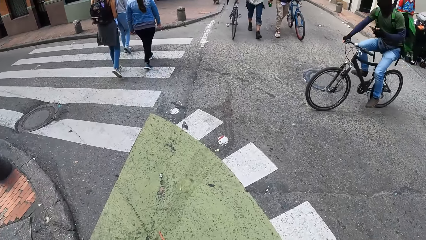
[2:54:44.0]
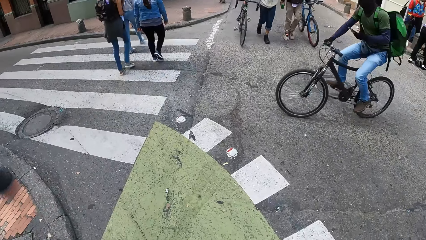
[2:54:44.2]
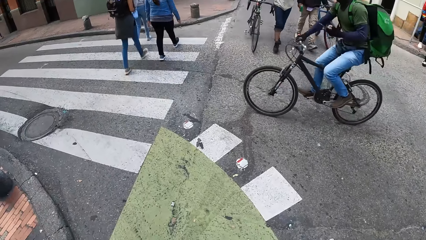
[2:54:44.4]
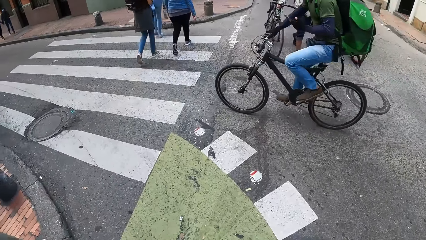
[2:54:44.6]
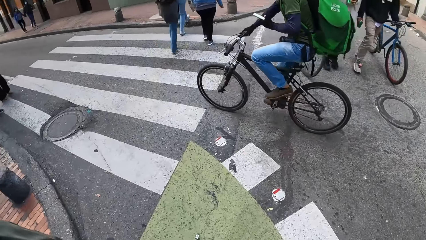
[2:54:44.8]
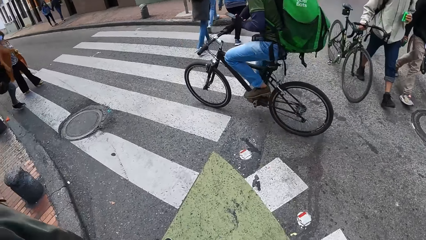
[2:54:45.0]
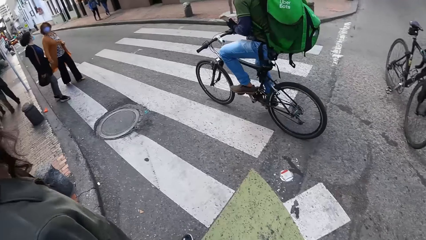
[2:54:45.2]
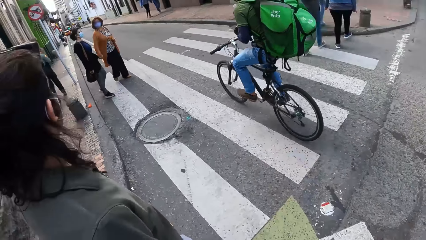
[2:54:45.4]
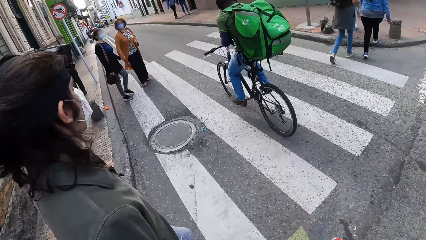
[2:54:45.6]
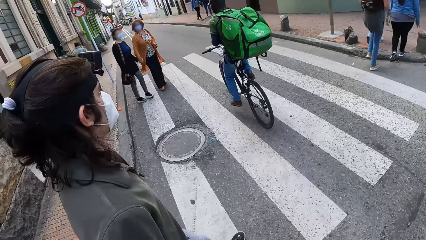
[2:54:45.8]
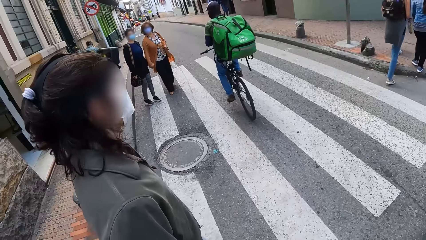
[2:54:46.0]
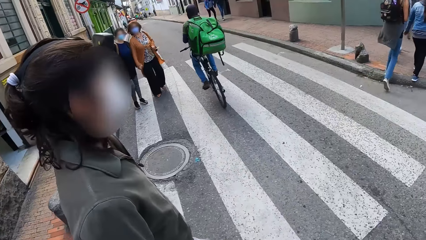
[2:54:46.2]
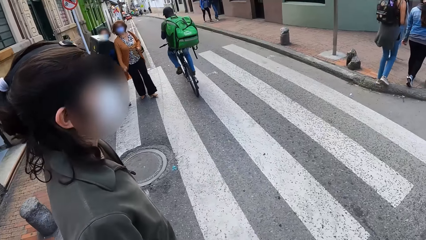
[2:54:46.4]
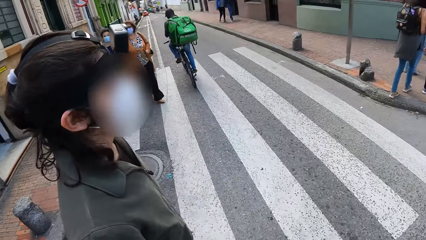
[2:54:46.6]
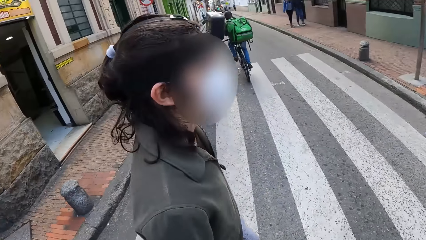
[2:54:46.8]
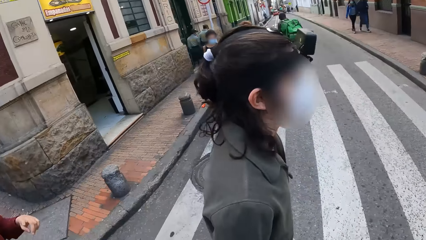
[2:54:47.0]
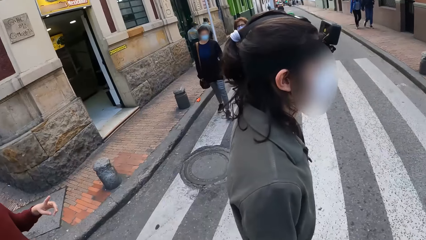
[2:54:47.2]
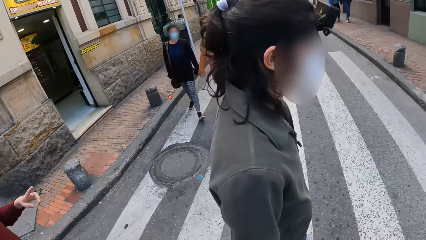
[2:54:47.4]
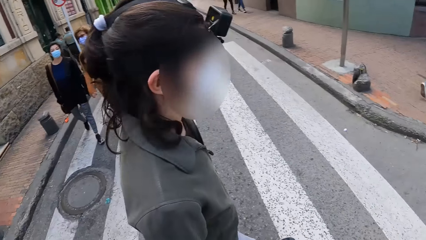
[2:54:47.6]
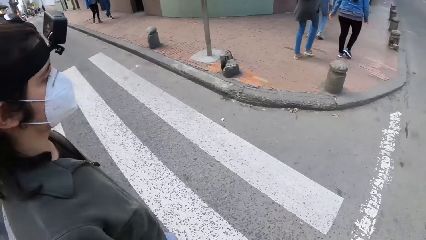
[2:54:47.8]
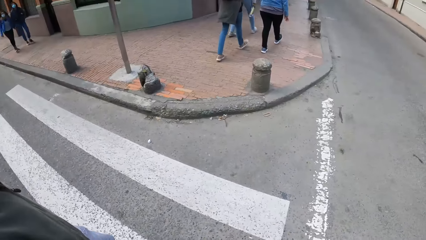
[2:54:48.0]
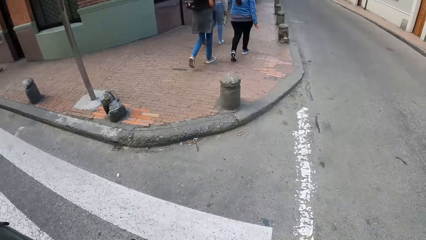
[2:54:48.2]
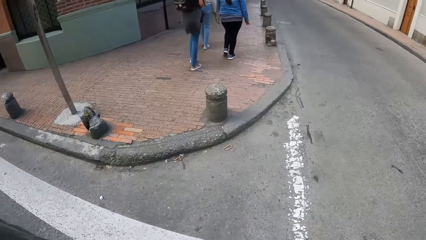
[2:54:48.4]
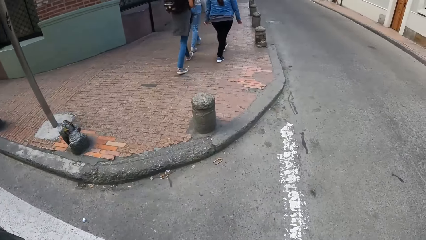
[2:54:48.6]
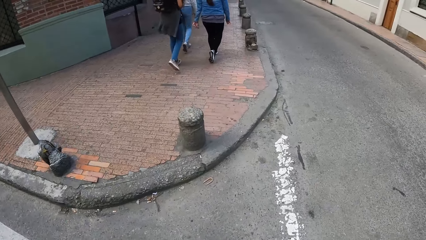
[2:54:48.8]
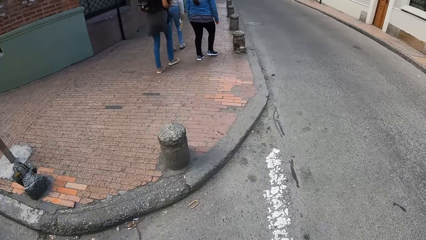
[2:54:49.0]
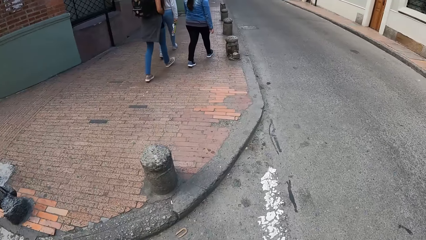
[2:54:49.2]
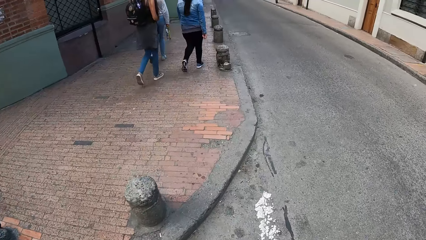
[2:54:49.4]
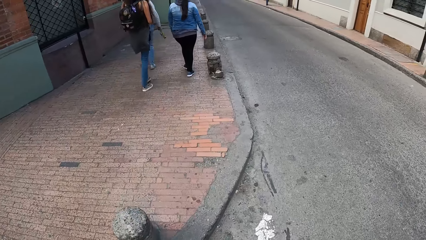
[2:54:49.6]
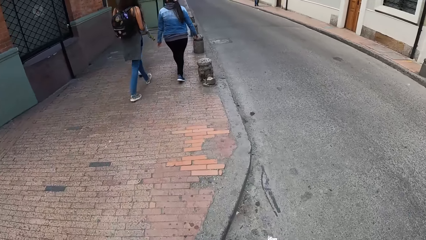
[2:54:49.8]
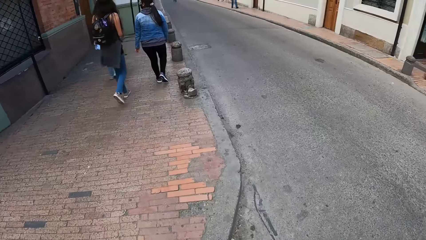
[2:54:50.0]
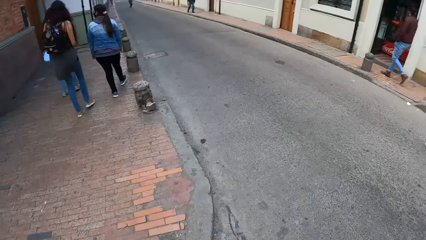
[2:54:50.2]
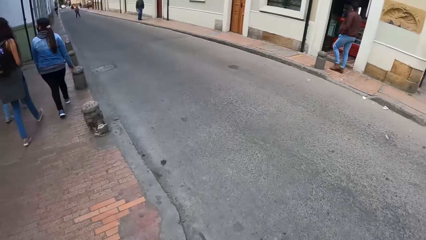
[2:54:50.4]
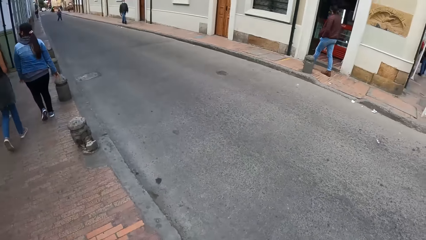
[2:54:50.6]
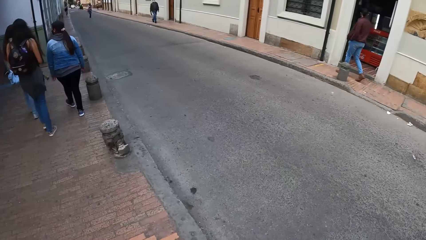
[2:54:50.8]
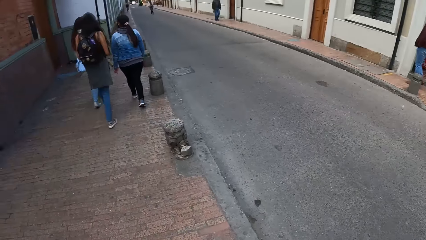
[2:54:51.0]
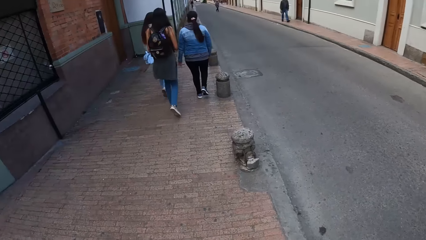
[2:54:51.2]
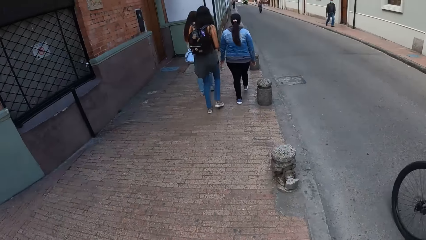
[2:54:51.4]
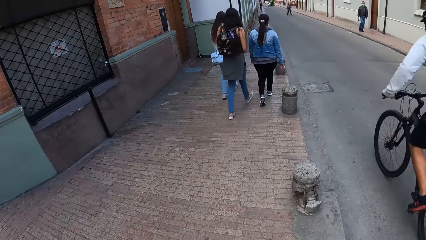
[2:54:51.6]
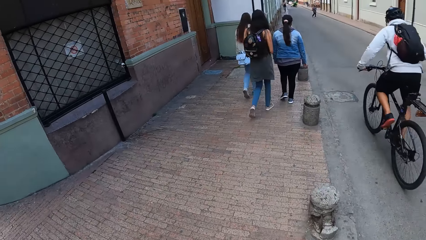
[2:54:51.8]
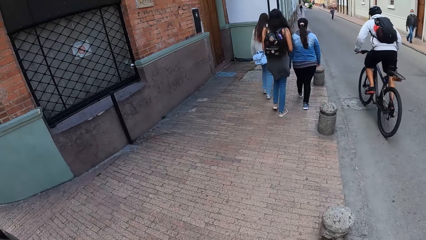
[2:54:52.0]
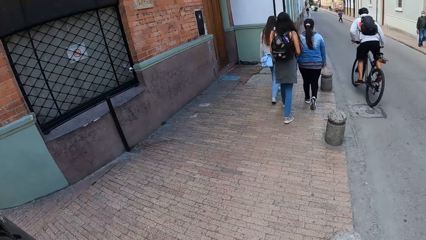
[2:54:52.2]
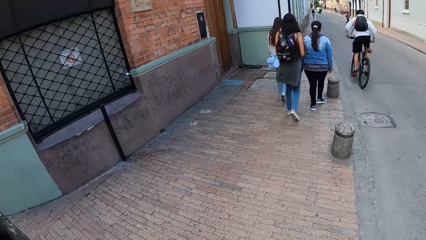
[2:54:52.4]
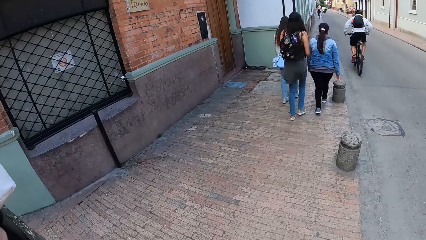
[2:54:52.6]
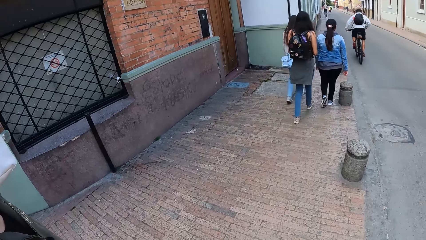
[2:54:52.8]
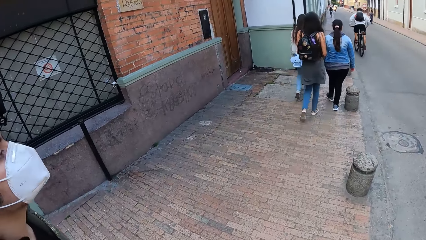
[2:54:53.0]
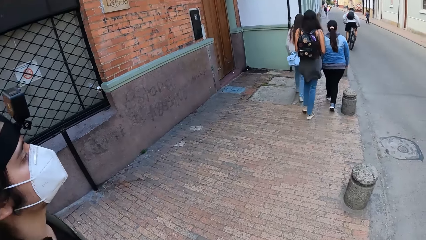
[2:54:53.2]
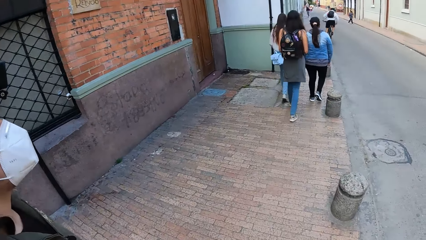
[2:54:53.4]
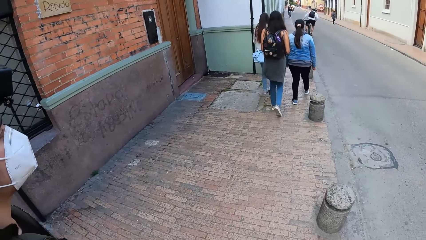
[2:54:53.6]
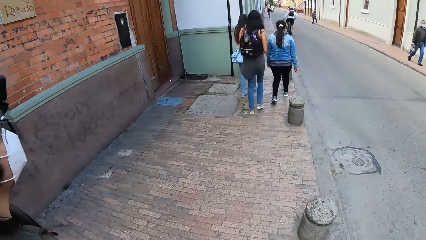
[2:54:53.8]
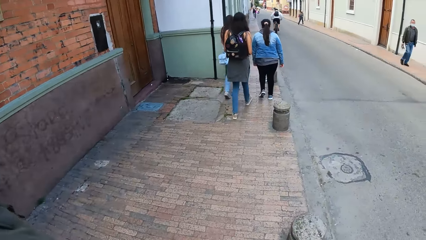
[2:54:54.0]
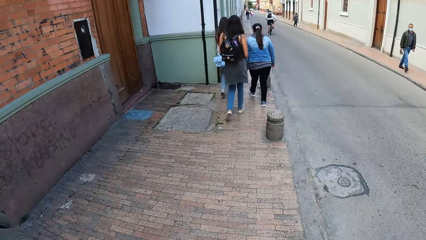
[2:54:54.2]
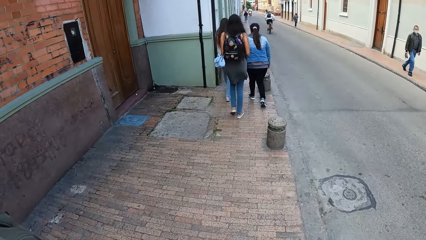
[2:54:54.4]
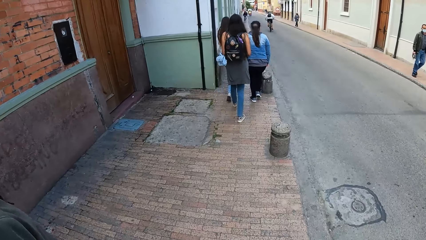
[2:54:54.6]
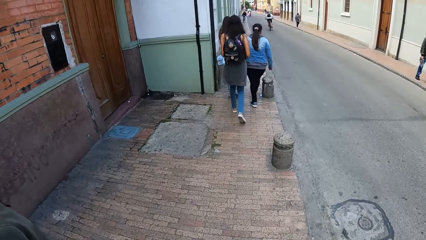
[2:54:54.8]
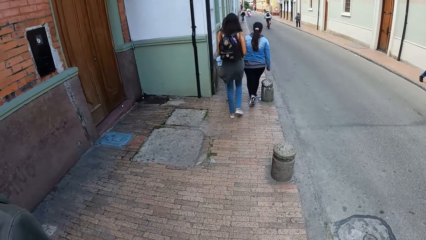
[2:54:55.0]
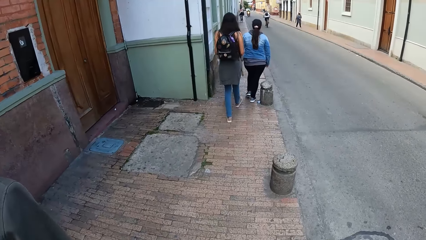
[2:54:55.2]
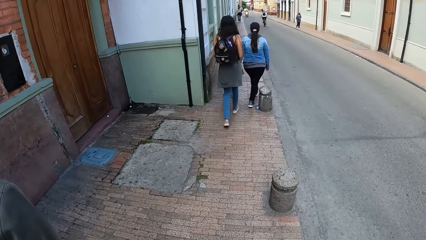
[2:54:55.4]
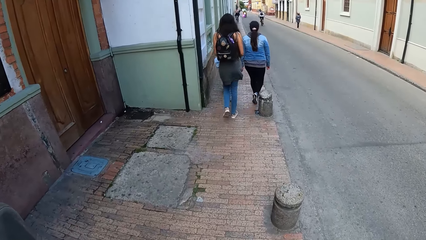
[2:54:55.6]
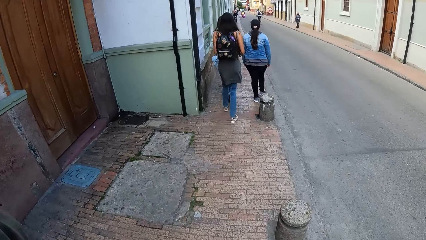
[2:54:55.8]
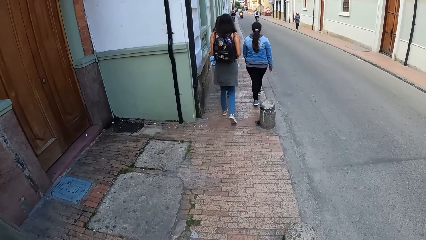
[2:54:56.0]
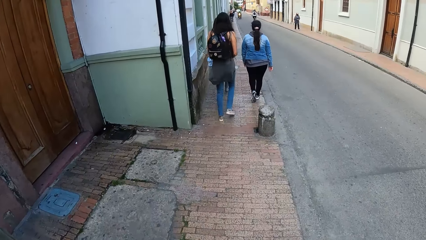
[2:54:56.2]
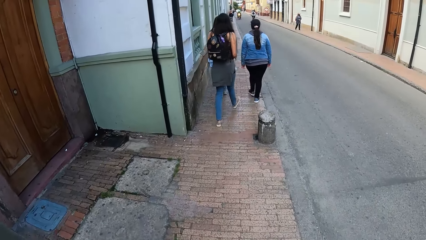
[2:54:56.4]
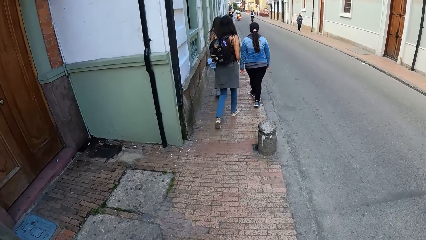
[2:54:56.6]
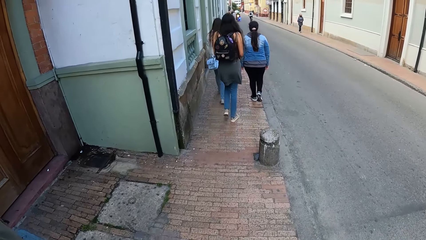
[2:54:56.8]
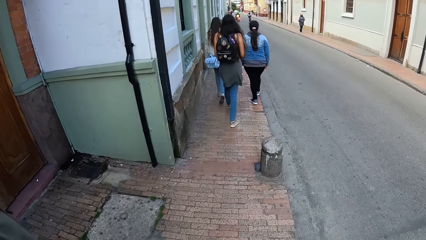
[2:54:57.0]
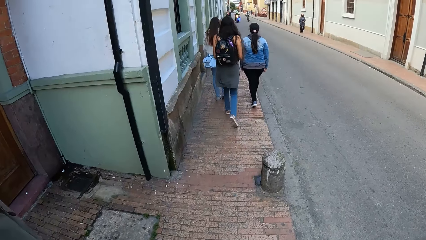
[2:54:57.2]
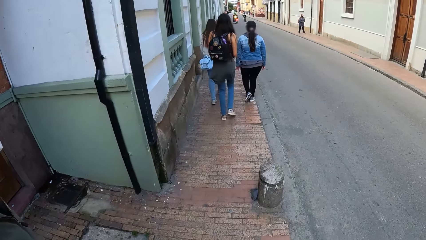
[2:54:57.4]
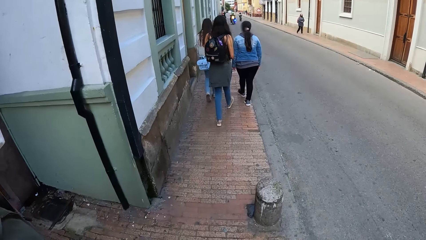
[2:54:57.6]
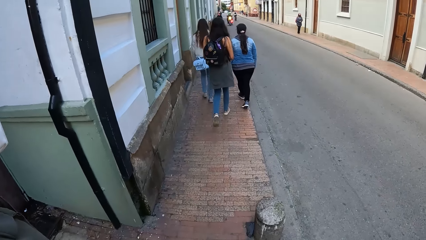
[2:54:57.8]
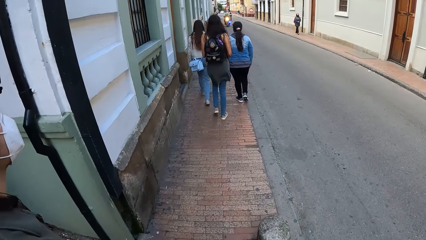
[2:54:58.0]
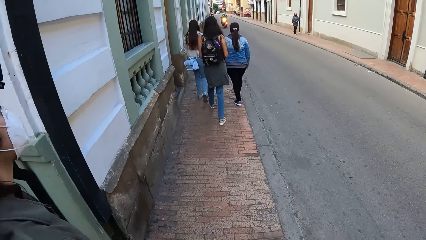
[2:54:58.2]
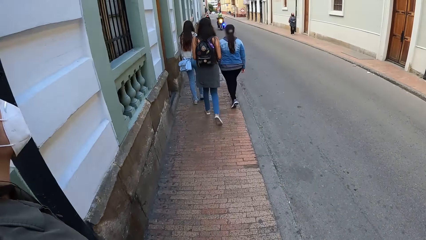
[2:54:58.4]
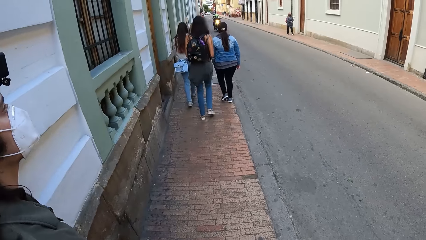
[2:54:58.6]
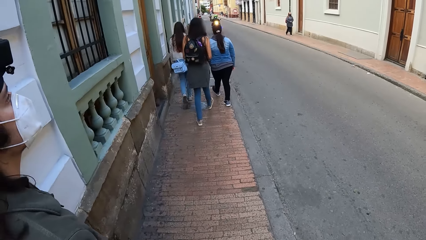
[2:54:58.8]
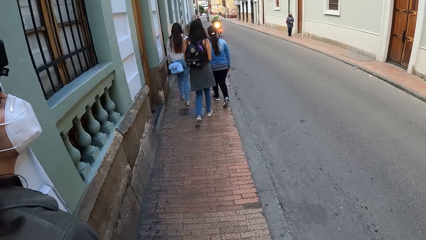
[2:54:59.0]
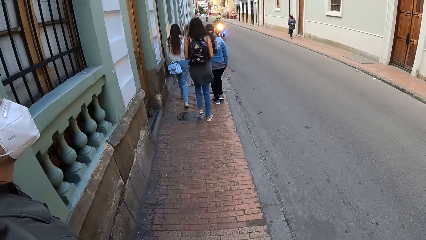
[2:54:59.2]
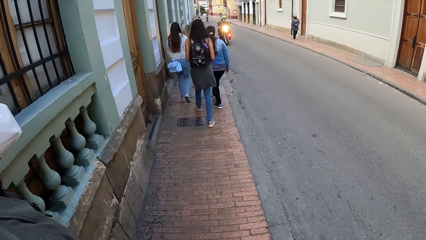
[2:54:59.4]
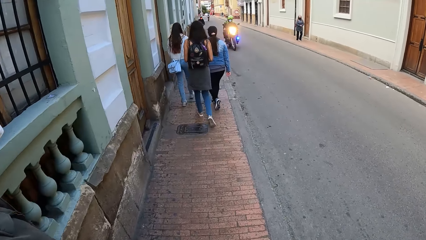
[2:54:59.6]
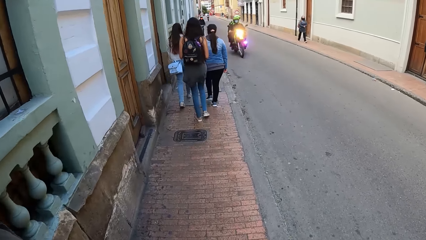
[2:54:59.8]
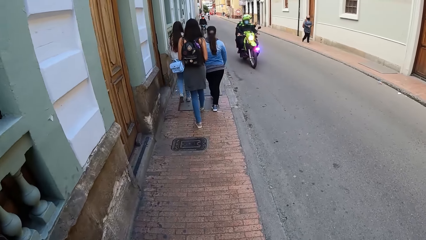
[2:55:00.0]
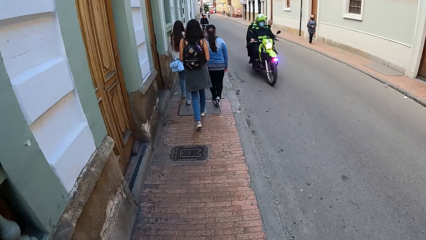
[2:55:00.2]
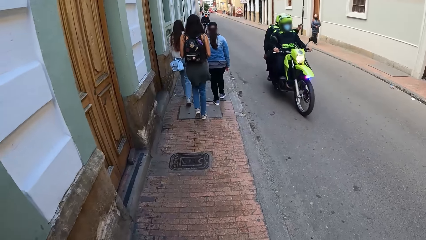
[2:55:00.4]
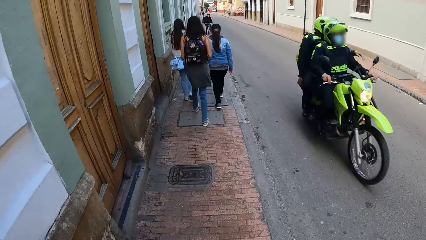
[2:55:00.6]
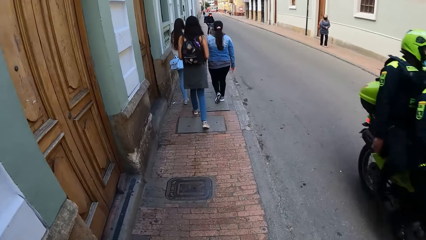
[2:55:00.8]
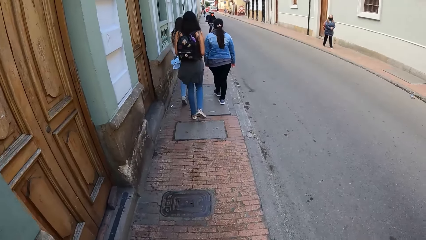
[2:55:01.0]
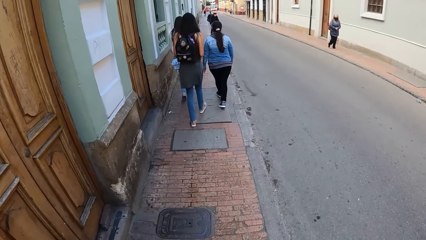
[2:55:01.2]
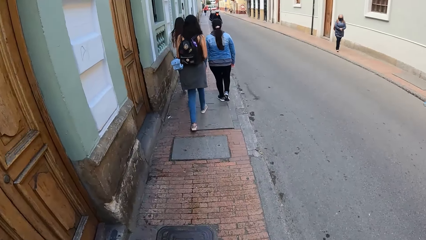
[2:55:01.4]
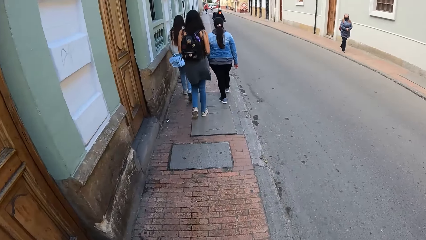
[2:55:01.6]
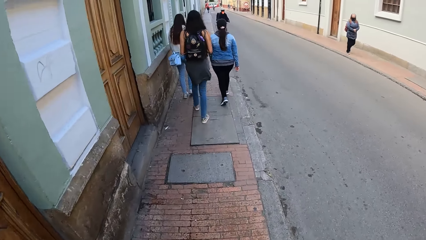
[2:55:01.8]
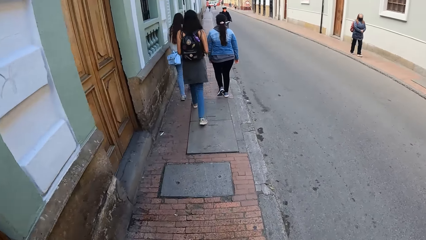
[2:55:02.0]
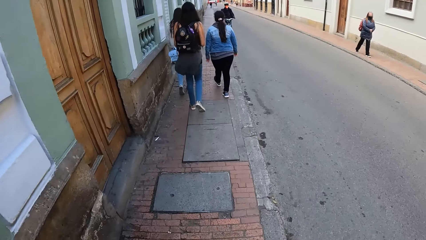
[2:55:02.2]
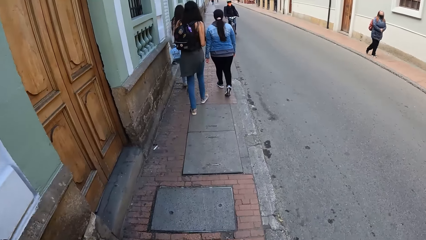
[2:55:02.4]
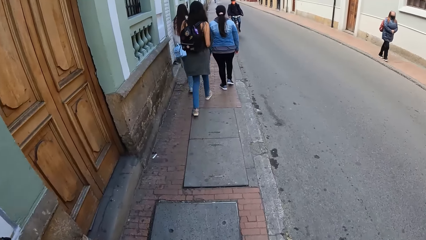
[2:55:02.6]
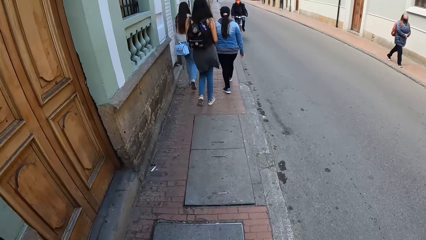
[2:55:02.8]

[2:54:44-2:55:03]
A cyclist rides a bicycle past the camera wearer. The camera wearer crosses a street with the man. Another cyclist rides a bicycle past the camera wearer. A motorcycle rides past the camera wearer.
